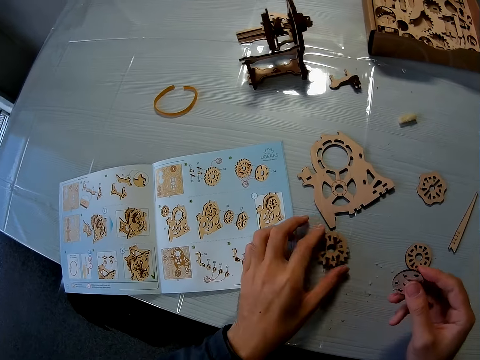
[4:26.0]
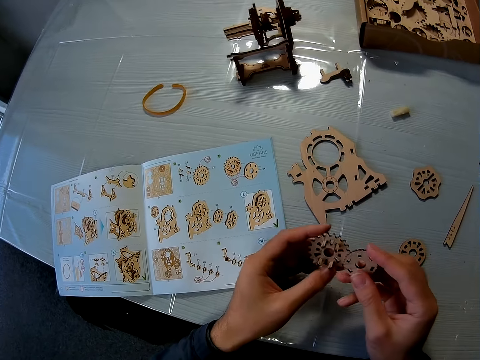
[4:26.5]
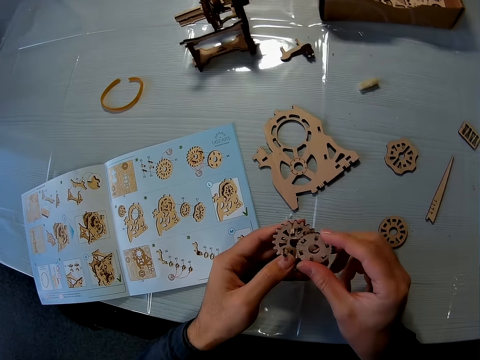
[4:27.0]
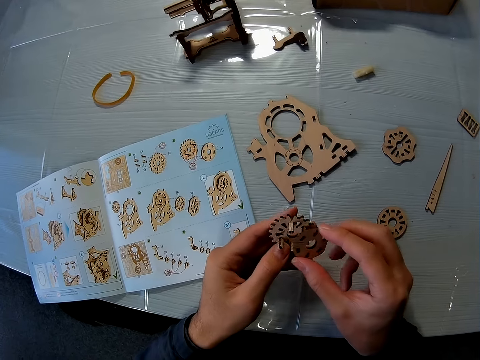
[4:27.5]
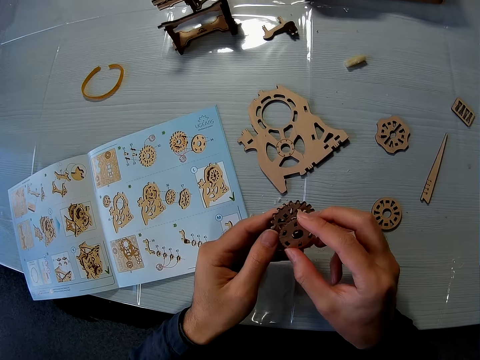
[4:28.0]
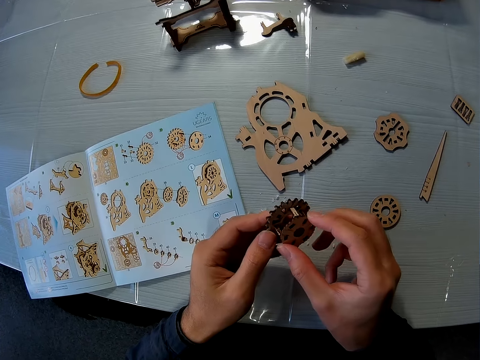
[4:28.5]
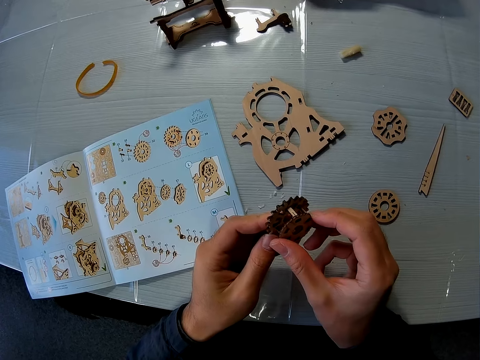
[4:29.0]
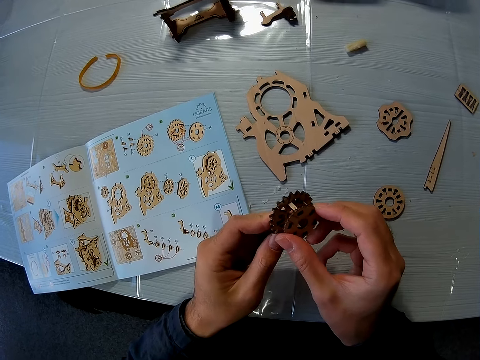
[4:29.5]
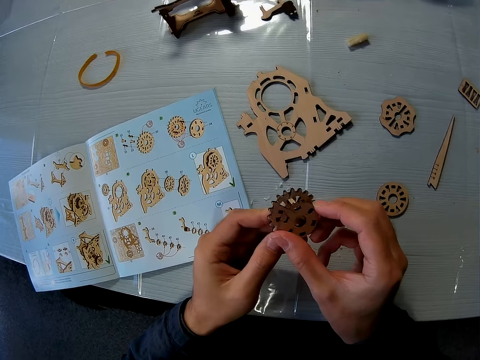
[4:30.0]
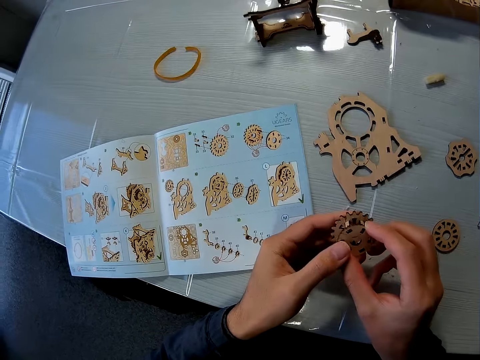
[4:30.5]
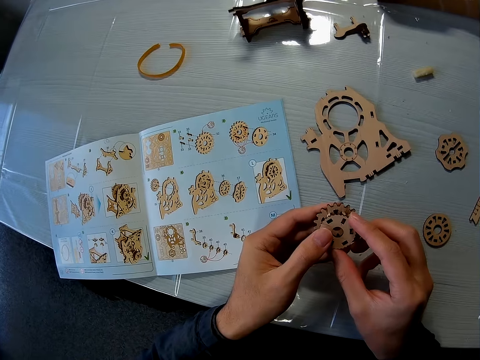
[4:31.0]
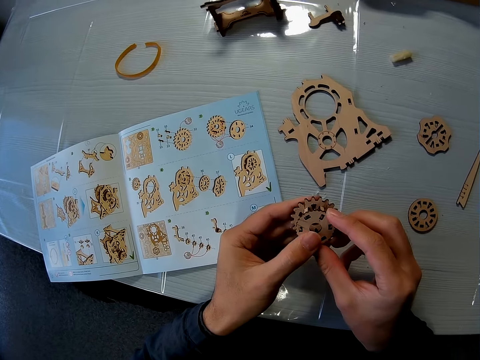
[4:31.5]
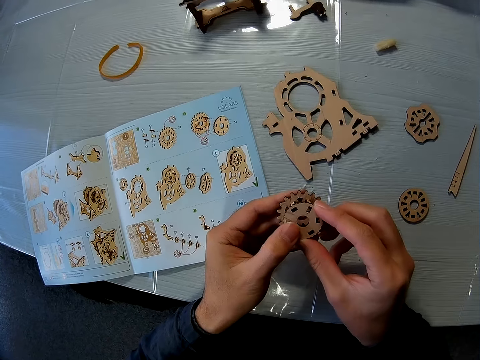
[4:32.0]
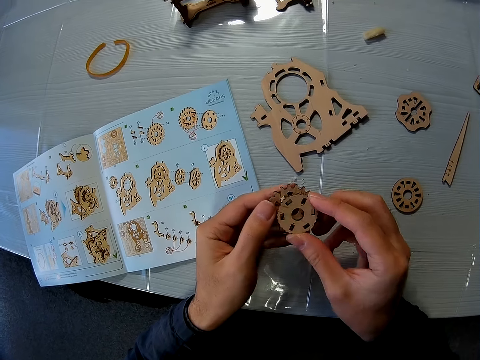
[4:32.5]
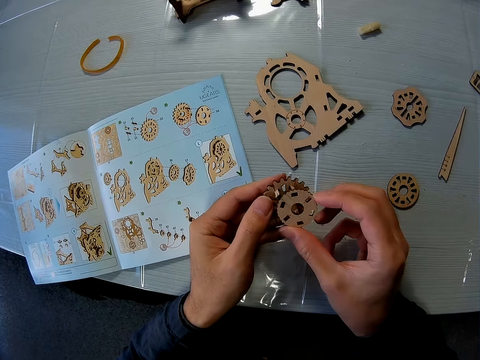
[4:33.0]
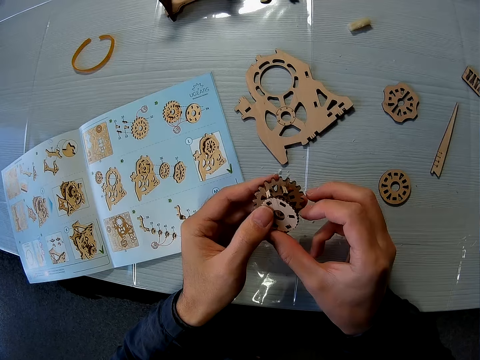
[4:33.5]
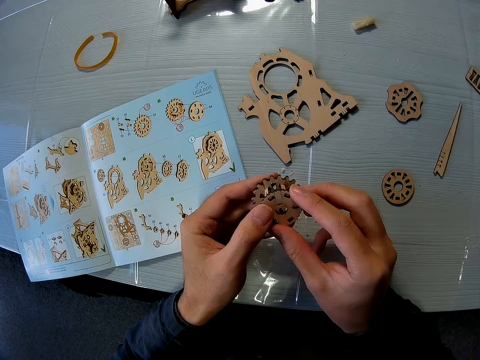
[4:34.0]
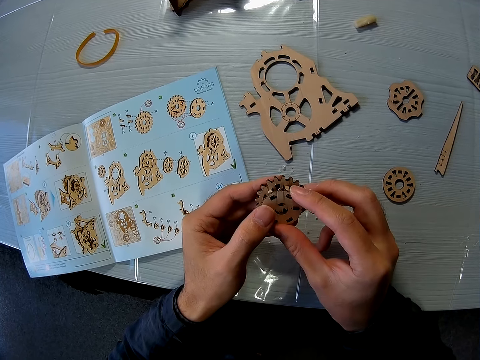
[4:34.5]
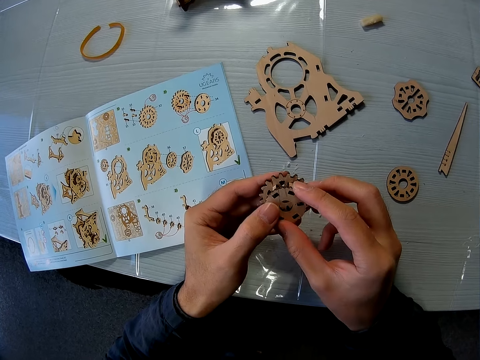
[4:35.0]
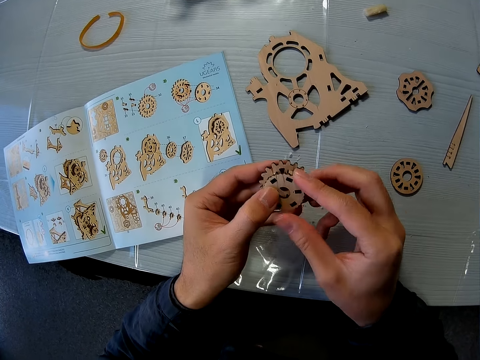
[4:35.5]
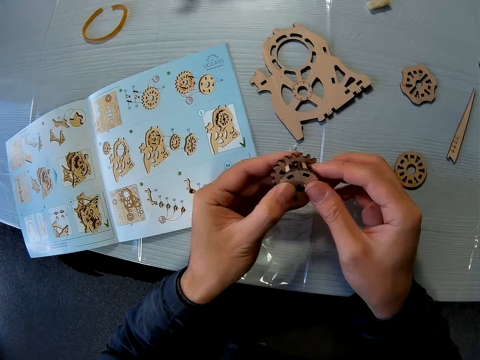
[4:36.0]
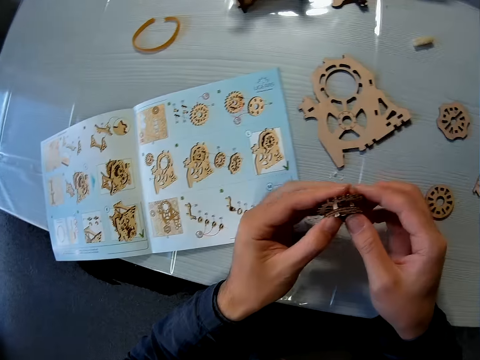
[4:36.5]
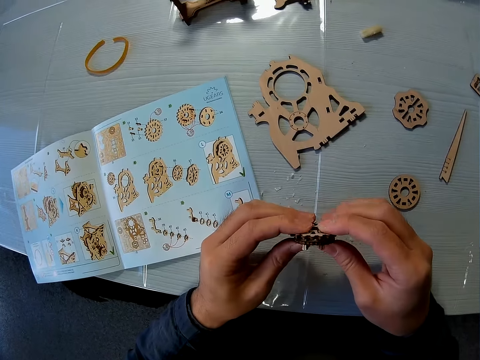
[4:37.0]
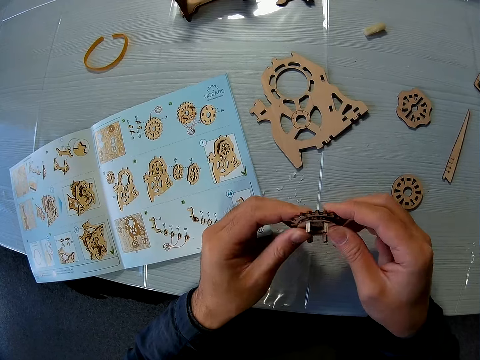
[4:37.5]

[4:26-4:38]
The camera wearer picks a puzzle piece or piece of art with his left hand from the table. He looks at the pieces of art. He joins the puzzle pieces together.

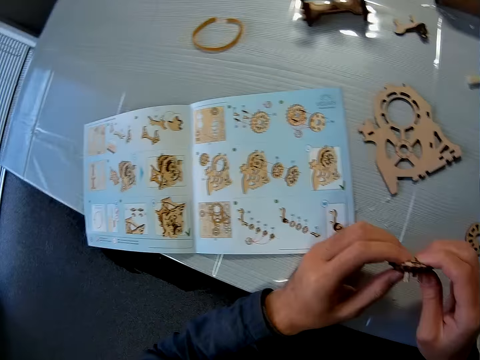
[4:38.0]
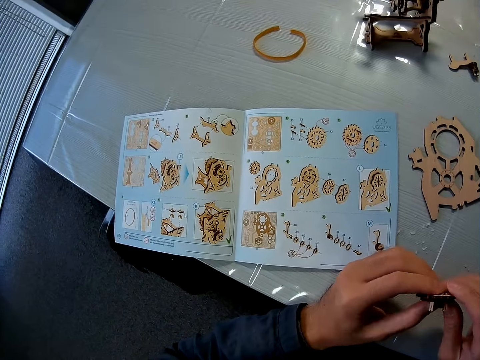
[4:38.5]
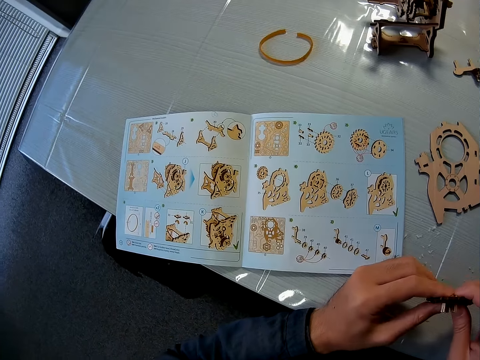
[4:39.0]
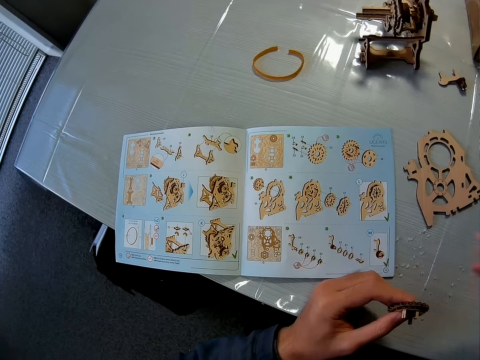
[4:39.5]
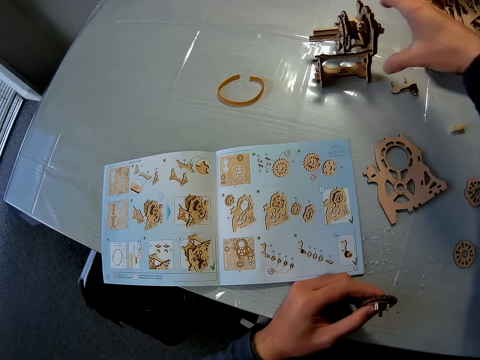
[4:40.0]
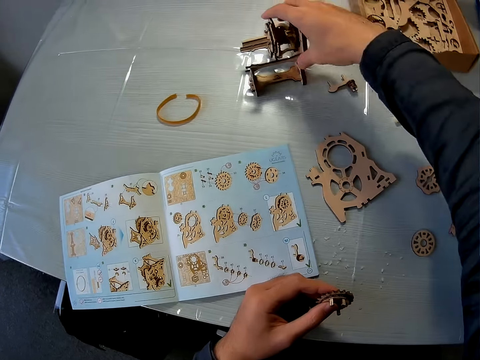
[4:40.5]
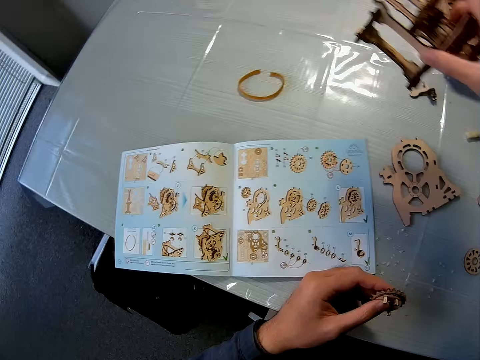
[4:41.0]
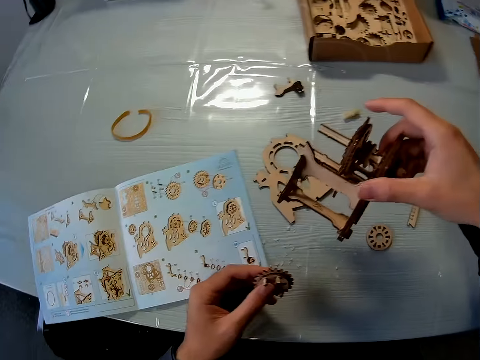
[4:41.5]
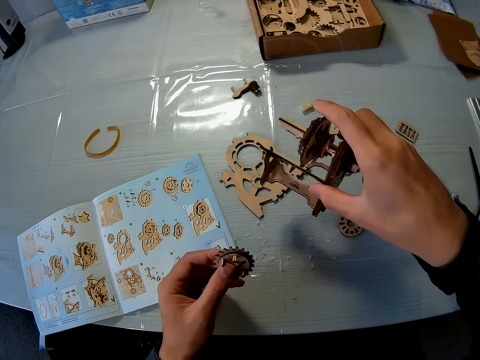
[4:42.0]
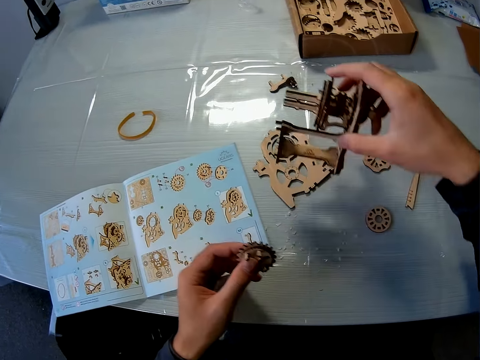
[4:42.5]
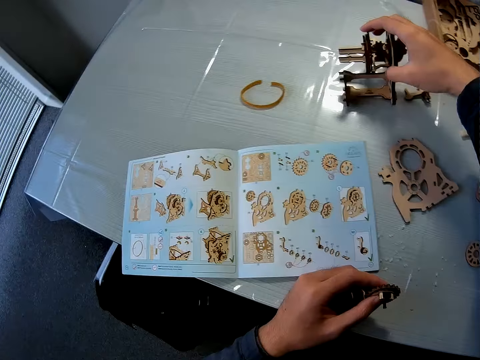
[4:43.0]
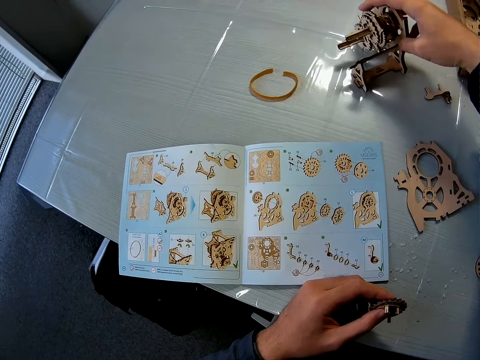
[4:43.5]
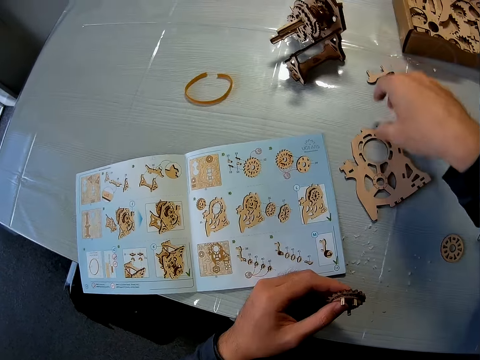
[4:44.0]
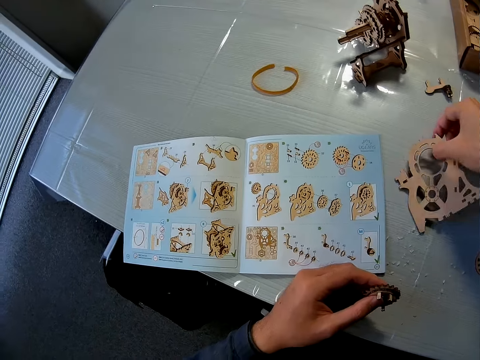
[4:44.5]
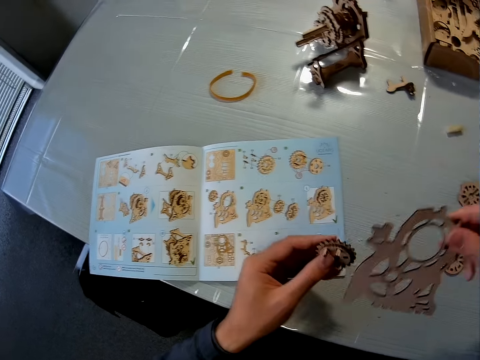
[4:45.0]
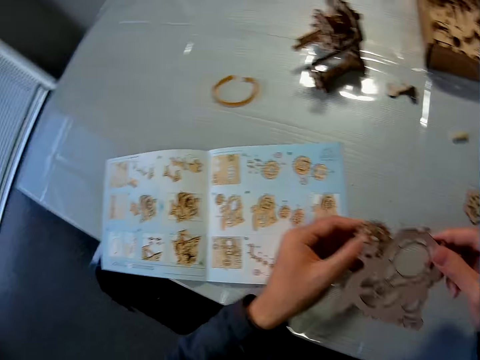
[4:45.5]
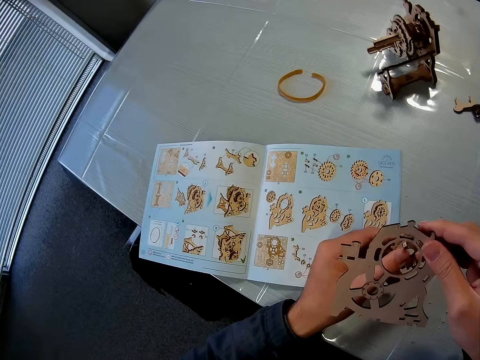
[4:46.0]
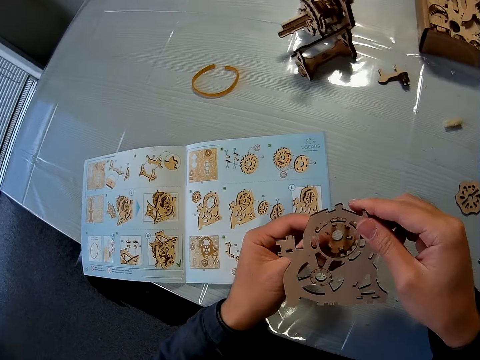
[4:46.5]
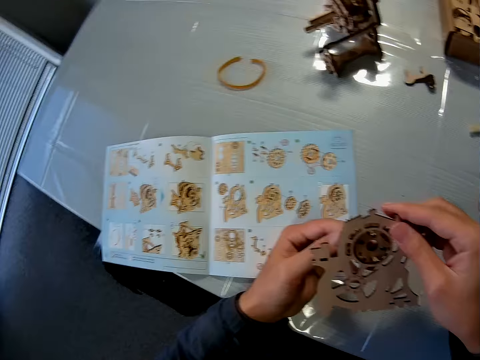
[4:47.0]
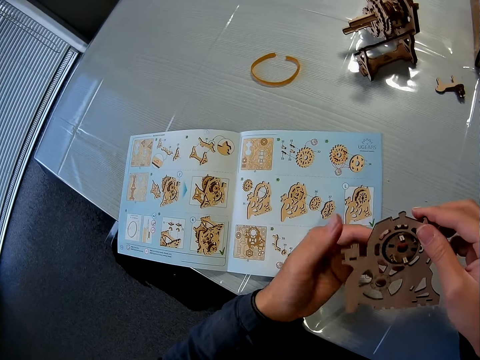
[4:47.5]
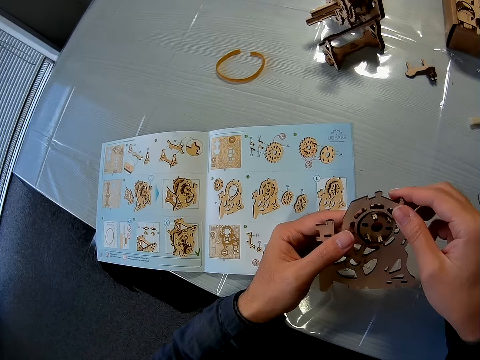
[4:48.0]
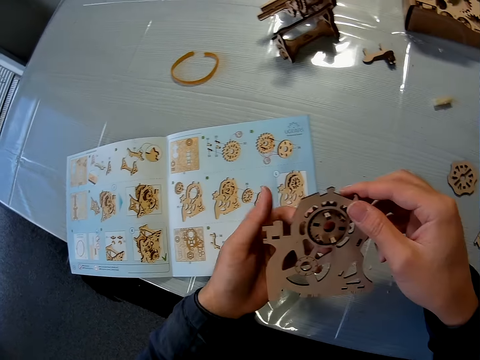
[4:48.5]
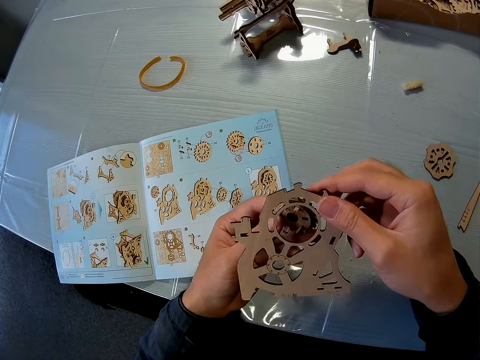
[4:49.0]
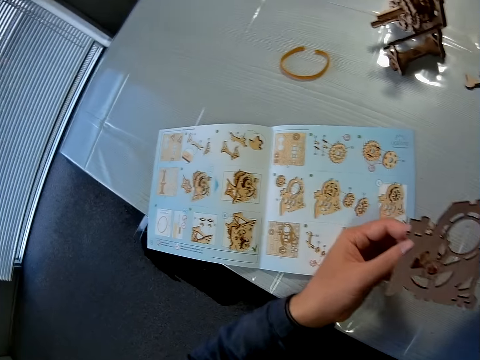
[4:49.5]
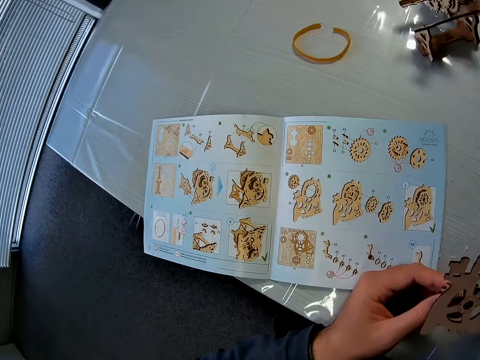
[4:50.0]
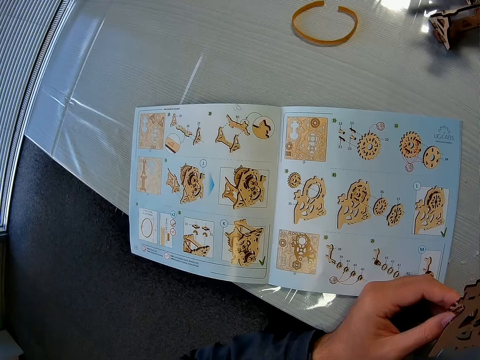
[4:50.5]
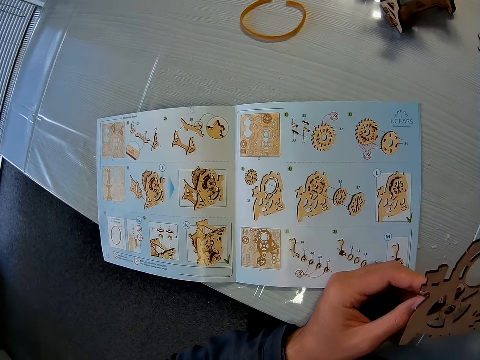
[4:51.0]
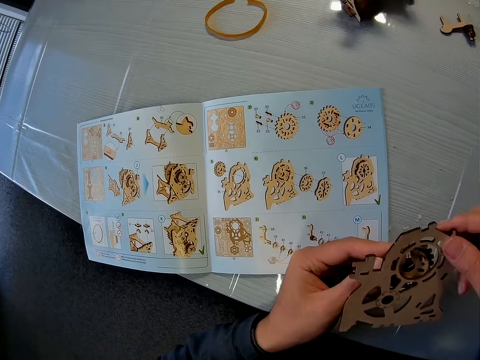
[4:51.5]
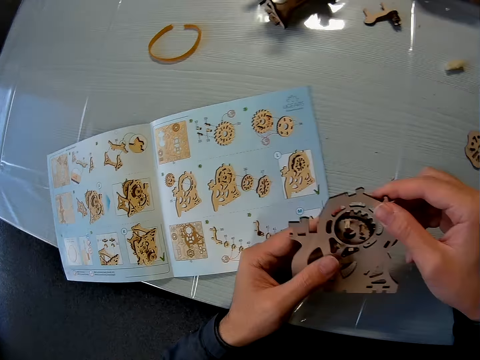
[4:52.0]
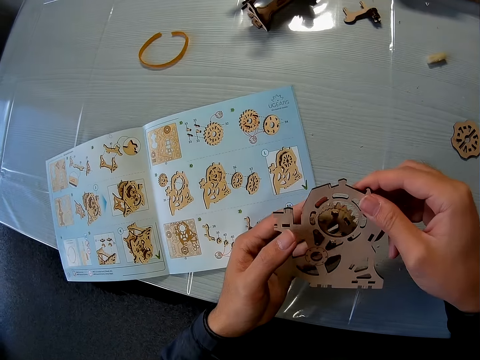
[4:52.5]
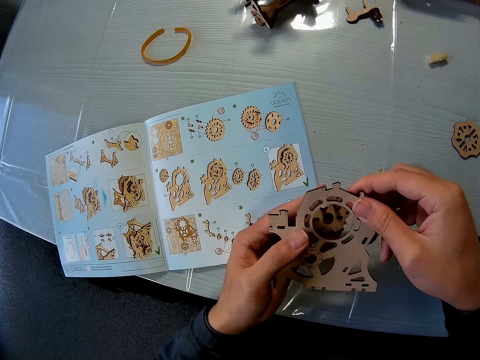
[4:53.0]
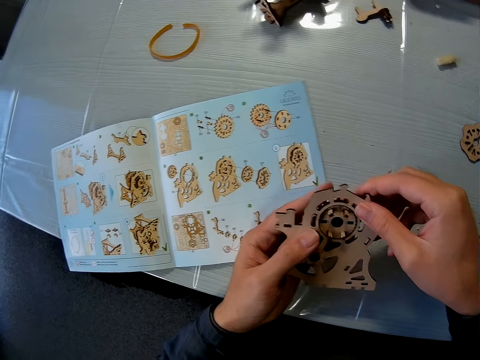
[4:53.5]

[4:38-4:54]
The camera wearer presses the pieces of art together. He picks a puzzle piece with his right hand from the table. He drops the puzzle piece in his right hand on the table. He picks a puzzle piece with his right hand from the table. He inserts the pieces together. He removes pieces. He looks at the book. He inserts the pieces together again.
